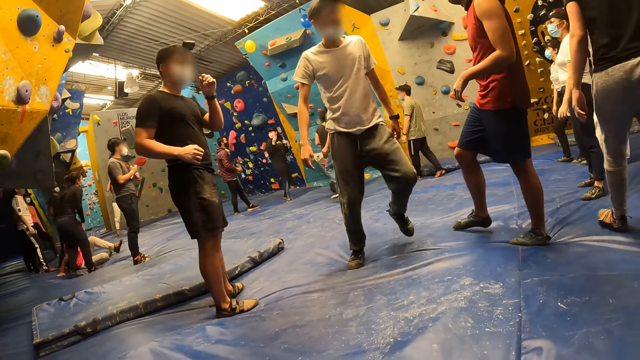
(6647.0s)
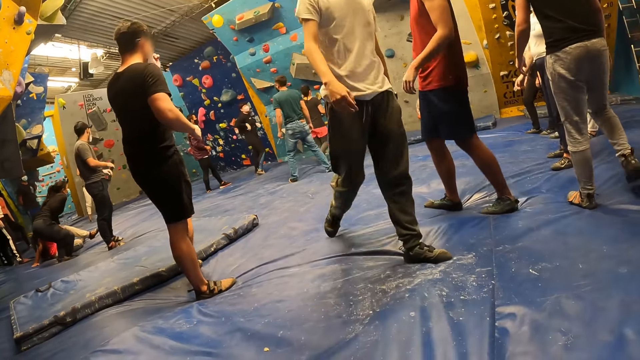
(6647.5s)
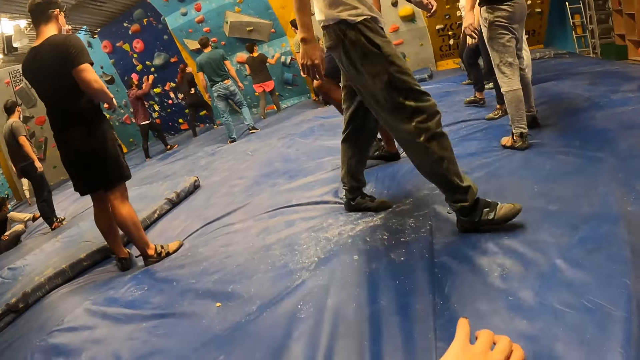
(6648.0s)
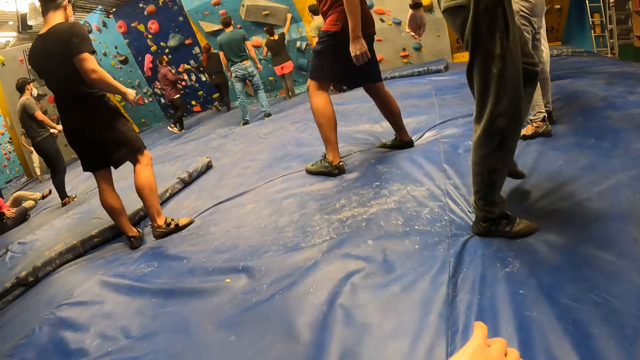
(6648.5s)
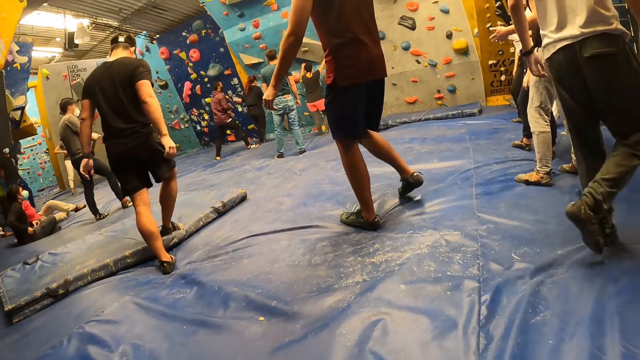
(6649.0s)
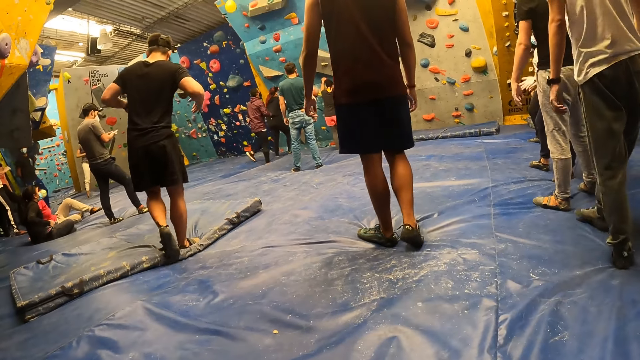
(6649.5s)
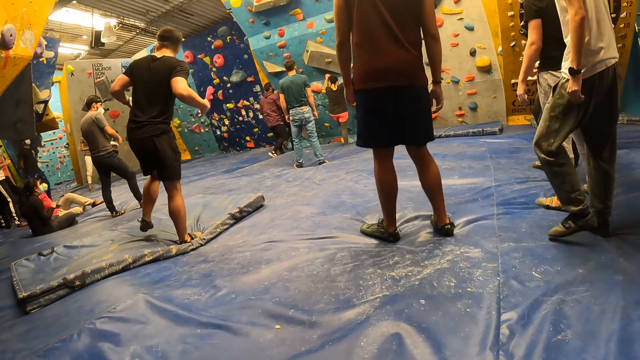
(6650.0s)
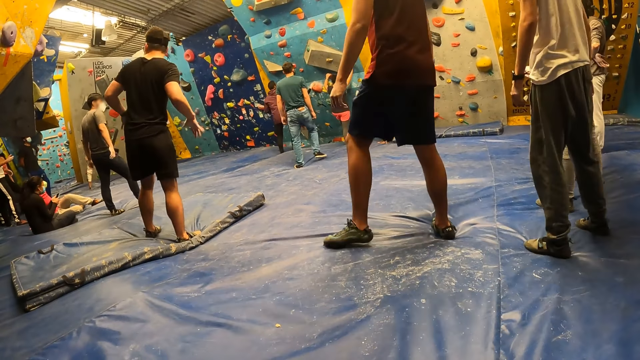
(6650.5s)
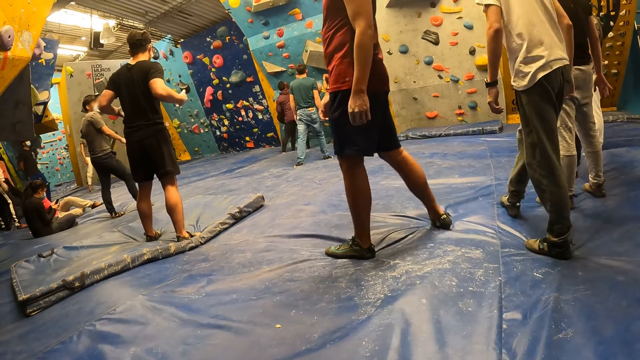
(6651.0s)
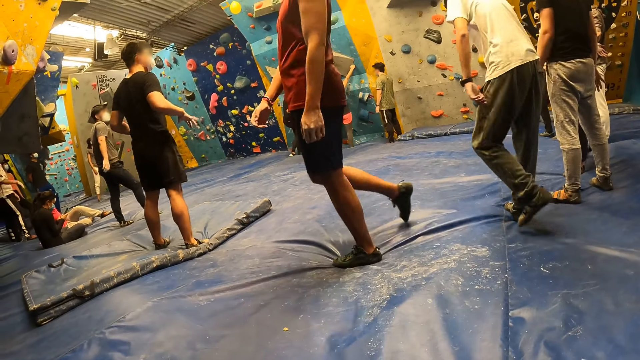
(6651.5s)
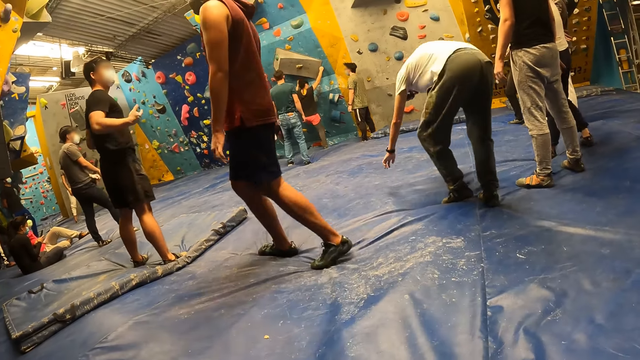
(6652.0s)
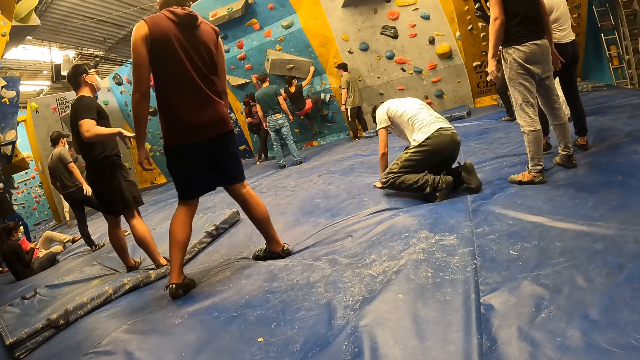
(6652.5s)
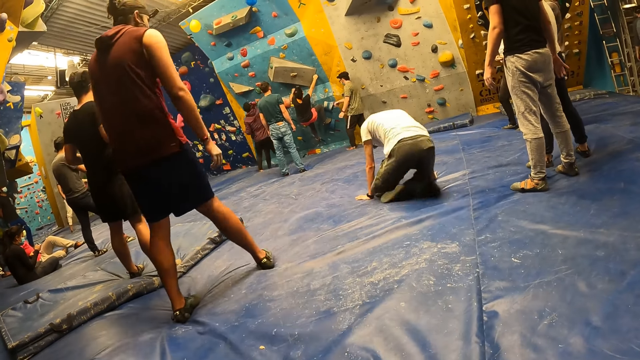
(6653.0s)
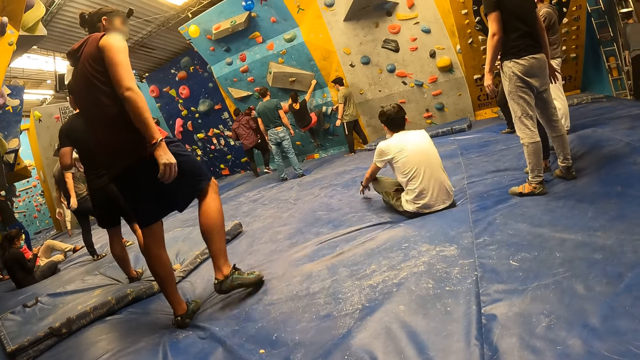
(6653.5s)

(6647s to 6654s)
The camera wearer looks at the hand. They look around.

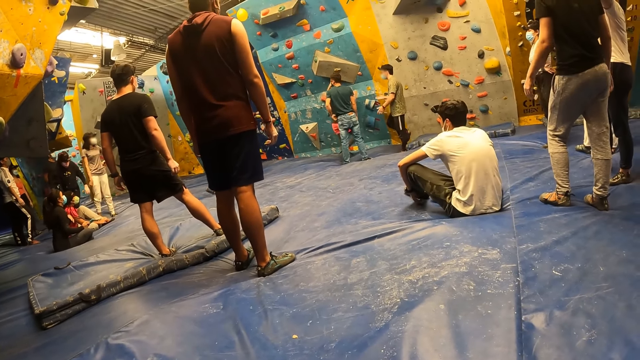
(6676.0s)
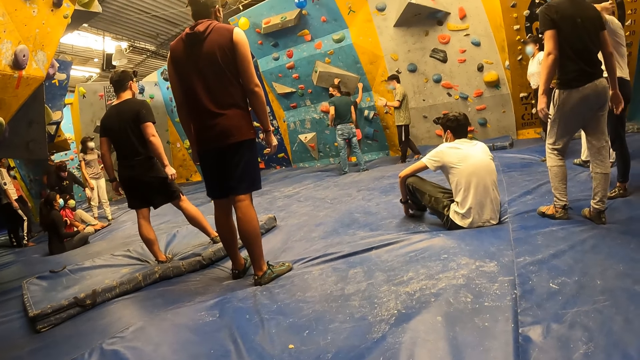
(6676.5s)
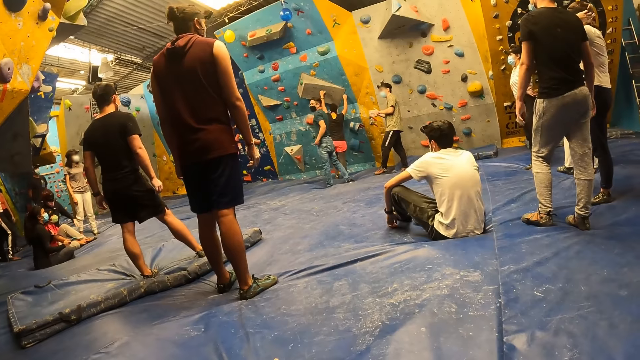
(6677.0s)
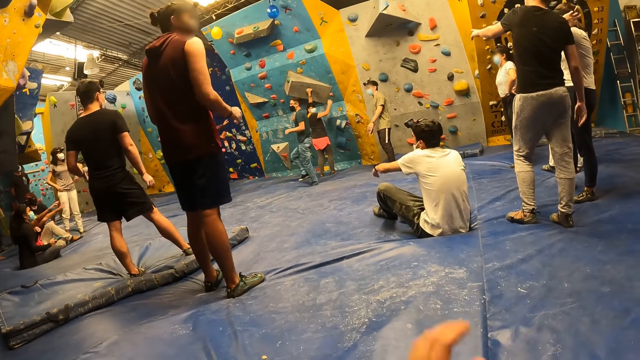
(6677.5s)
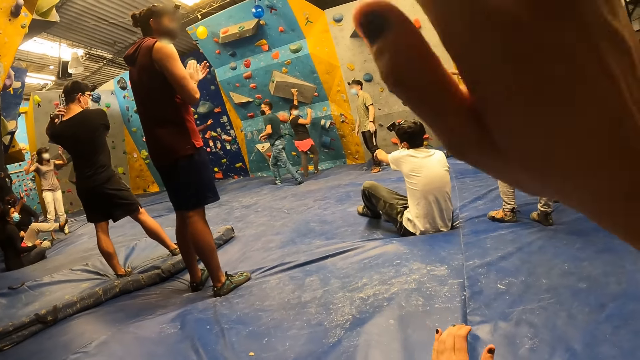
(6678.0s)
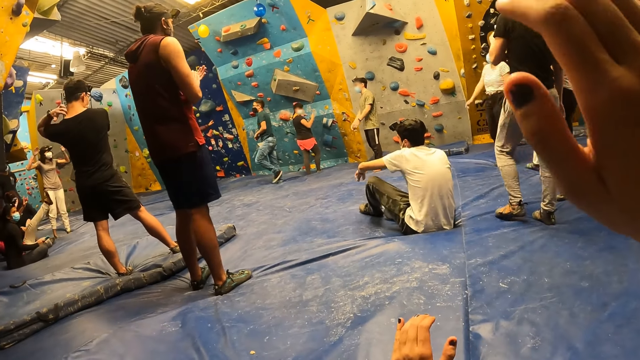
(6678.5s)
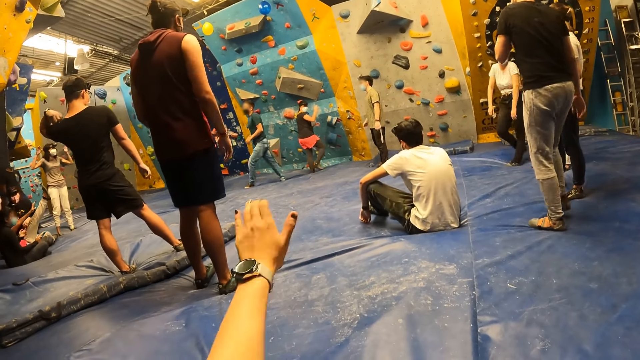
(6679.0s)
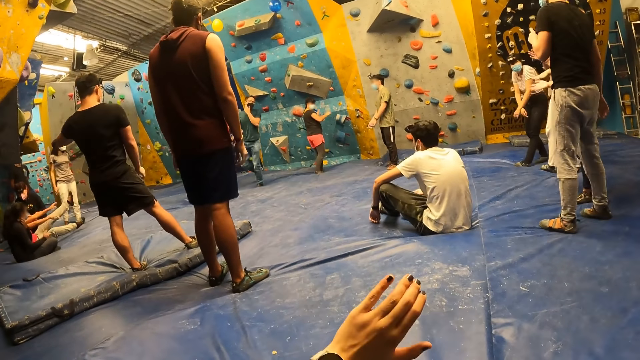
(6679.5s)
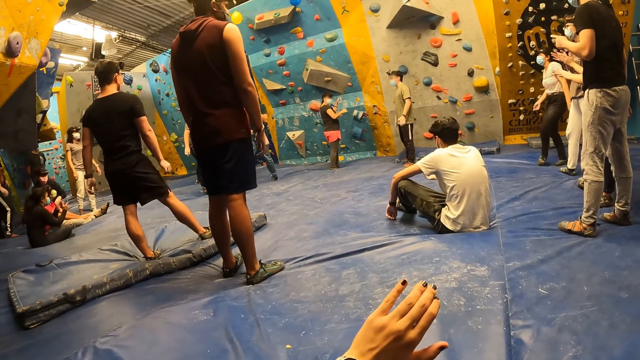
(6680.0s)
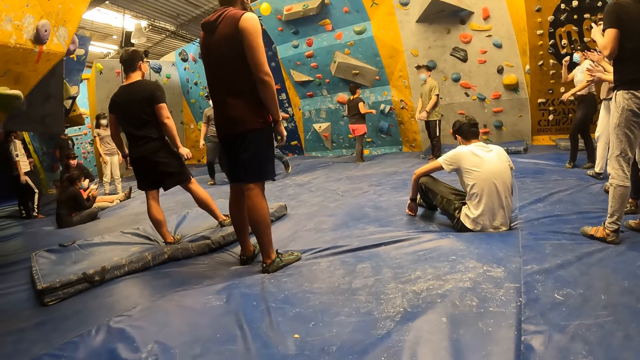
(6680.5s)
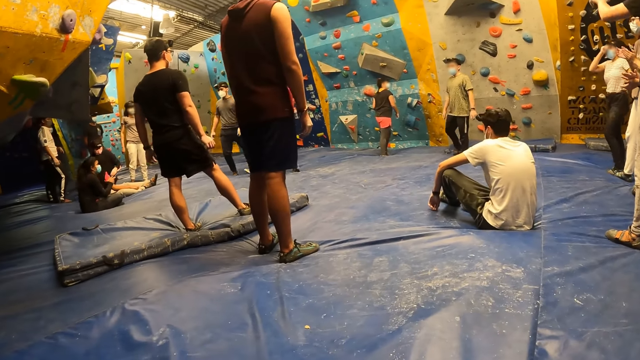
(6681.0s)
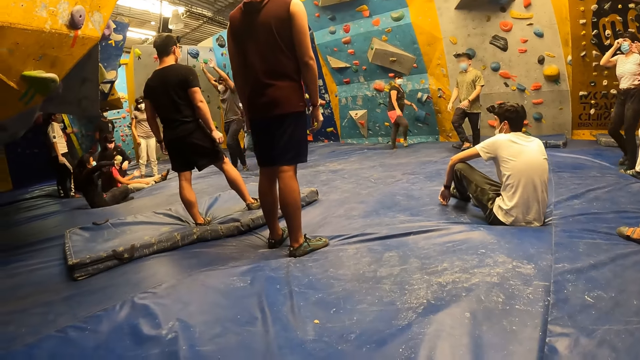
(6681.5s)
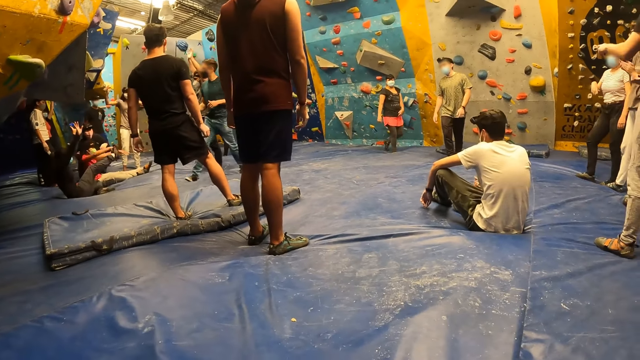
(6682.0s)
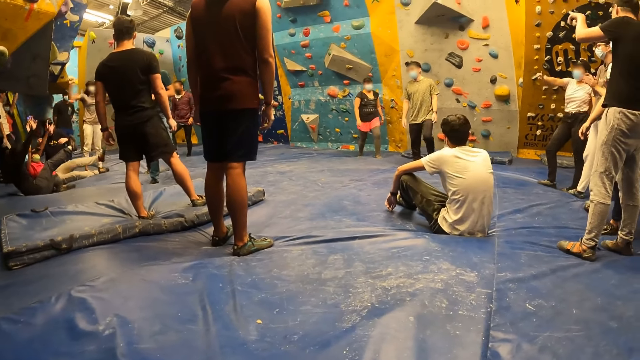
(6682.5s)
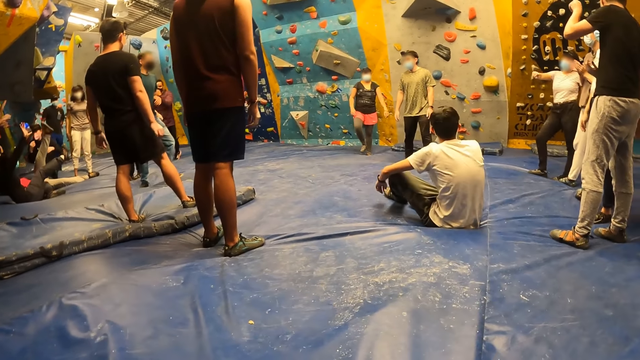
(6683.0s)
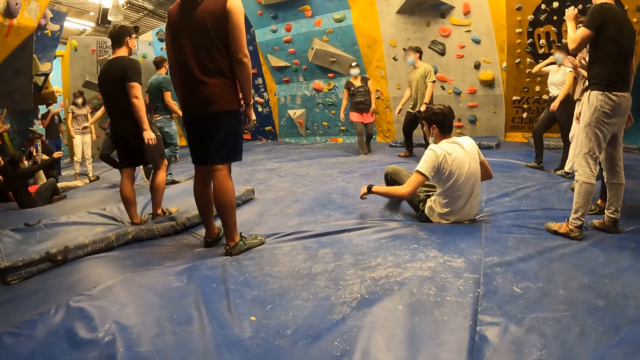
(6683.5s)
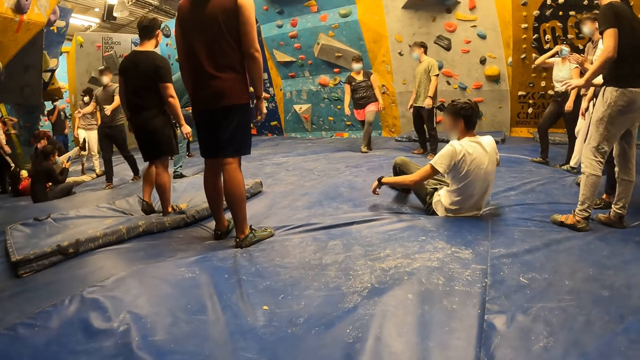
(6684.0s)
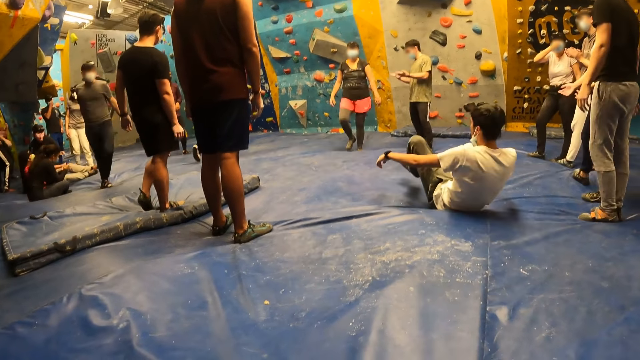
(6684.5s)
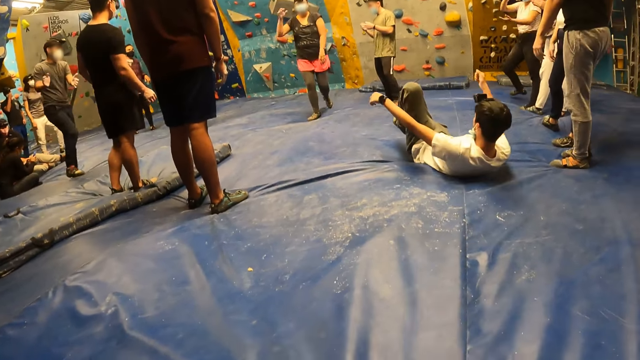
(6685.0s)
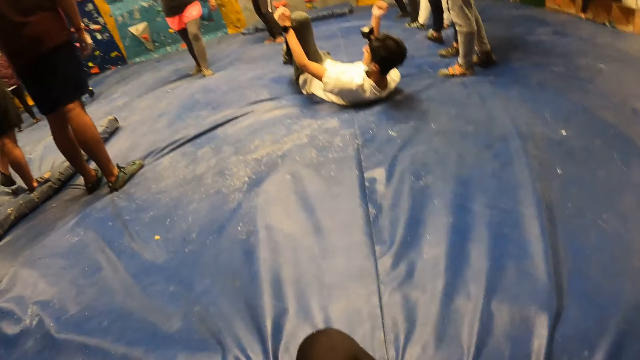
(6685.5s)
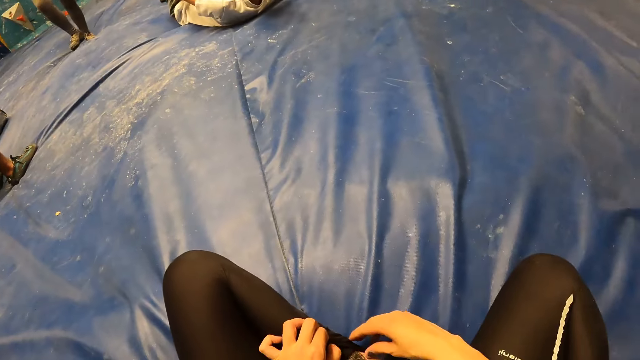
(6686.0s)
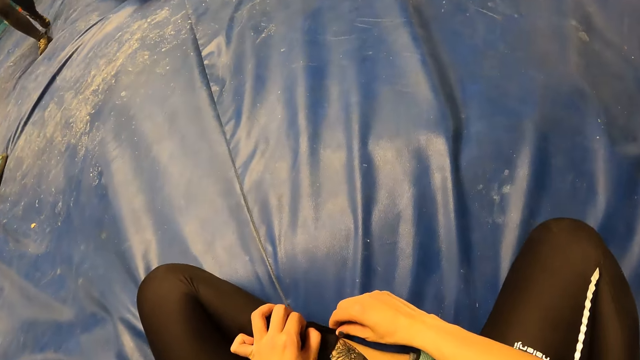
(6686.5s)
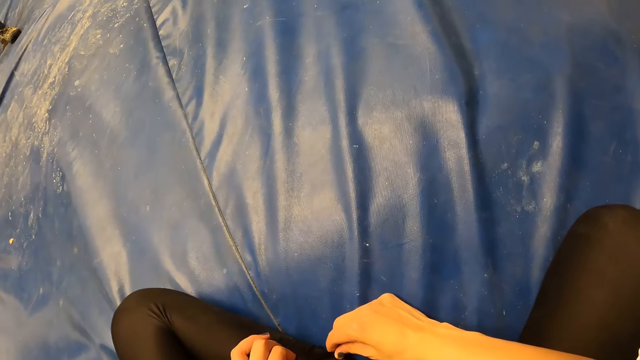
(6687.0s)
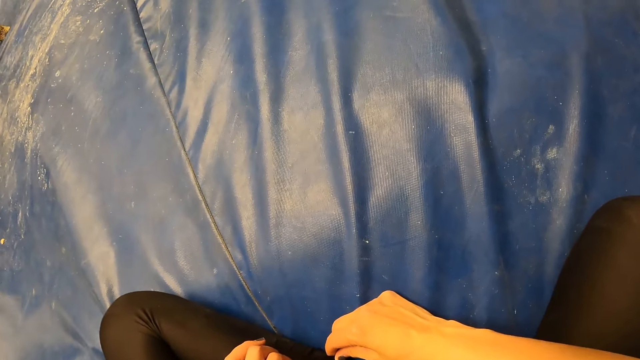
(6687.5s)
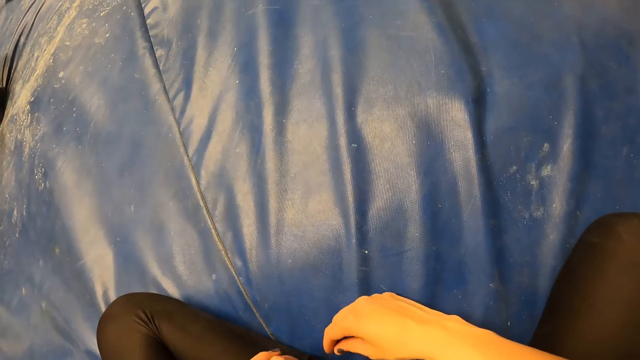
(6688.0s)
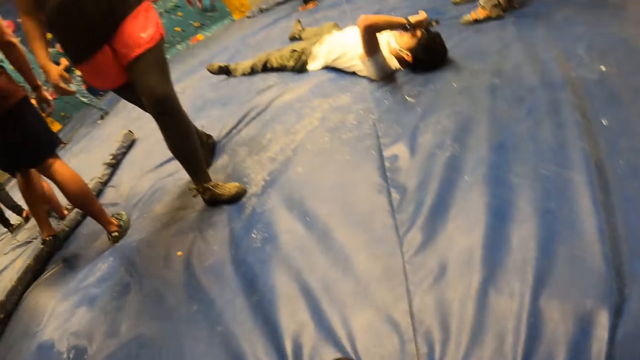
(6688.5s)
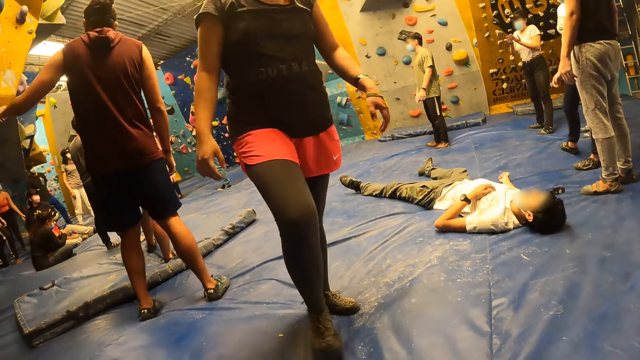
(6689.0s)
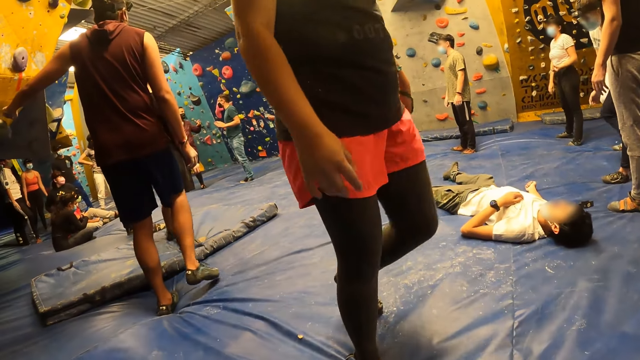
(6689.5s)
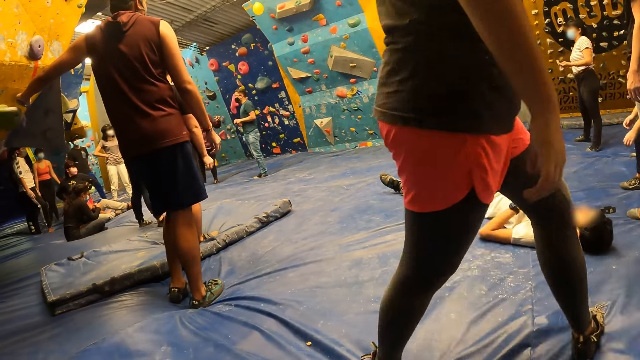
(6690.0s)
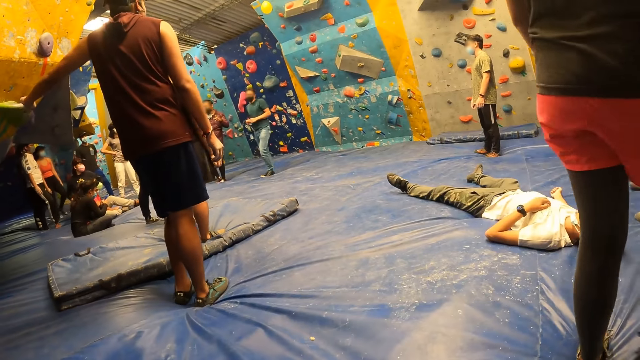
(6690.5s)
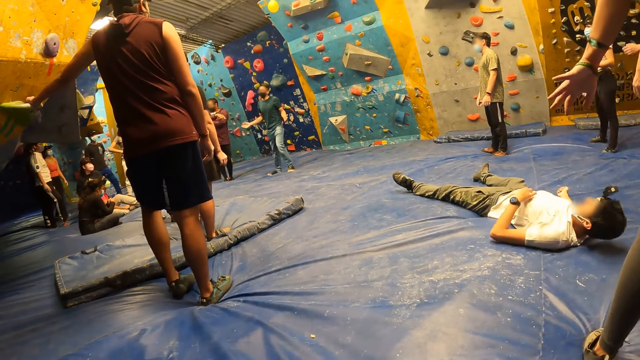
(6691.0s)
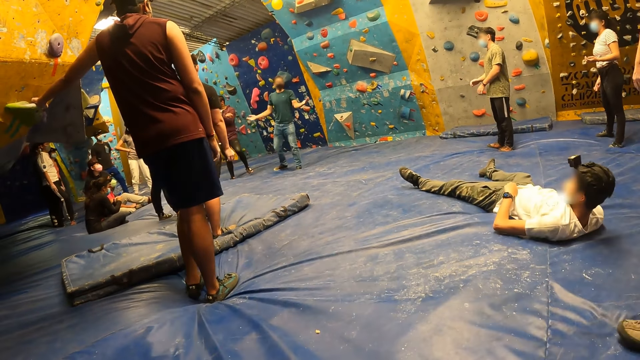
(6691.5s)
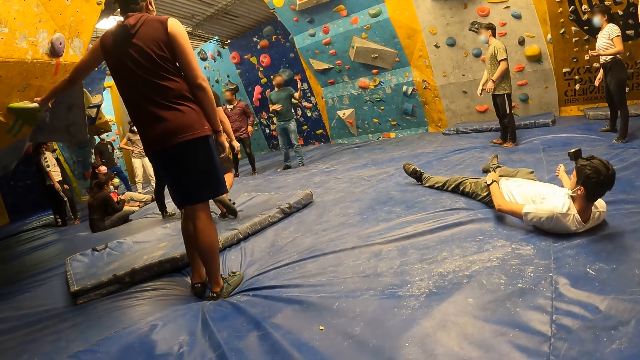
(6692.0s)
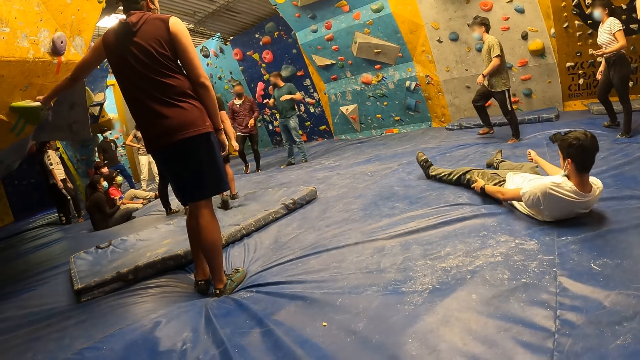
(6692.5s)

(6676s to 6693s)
The camera wearer raises both hands. They look around. They push a hand forward. They look around. They touch a cloth. They look around.
